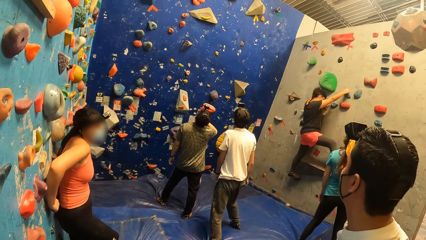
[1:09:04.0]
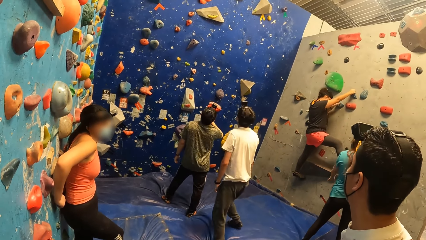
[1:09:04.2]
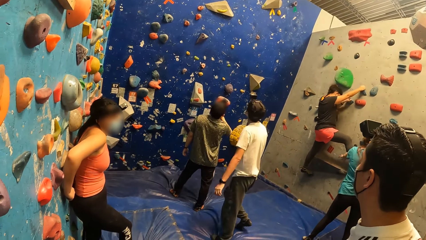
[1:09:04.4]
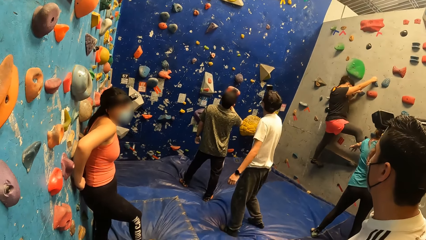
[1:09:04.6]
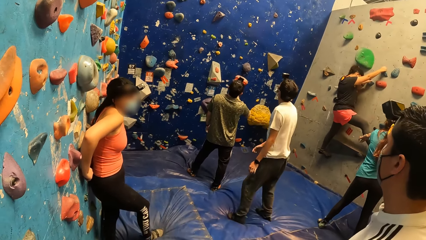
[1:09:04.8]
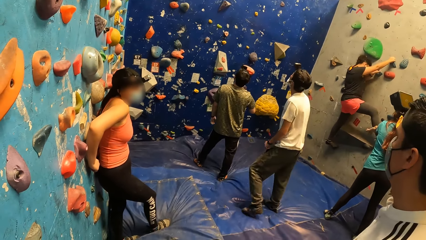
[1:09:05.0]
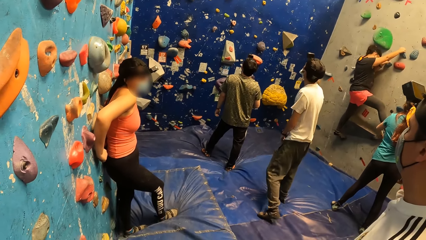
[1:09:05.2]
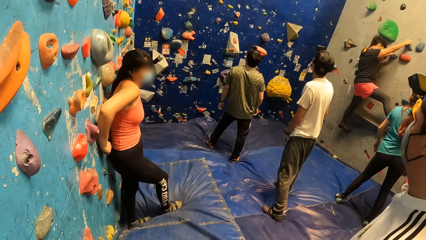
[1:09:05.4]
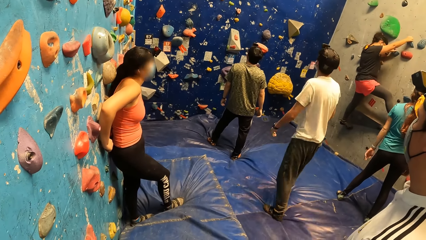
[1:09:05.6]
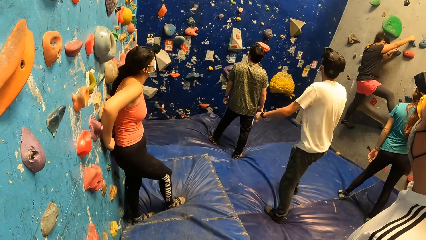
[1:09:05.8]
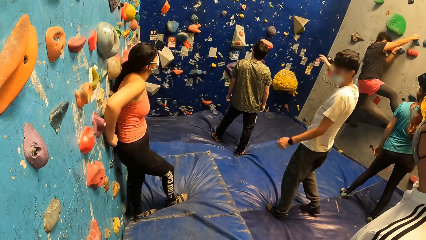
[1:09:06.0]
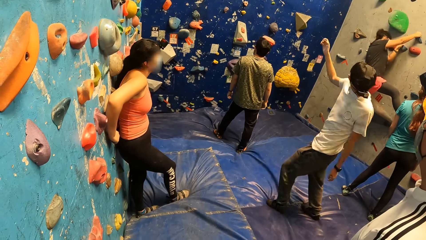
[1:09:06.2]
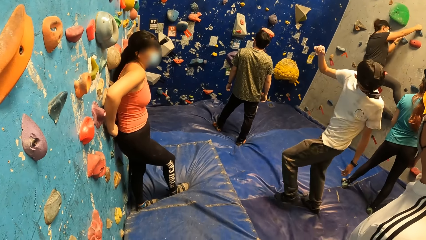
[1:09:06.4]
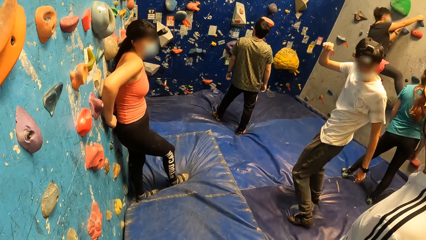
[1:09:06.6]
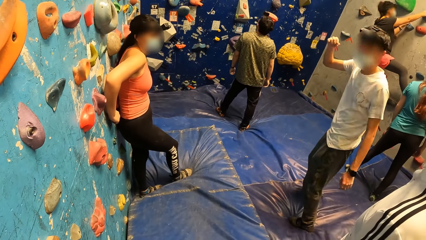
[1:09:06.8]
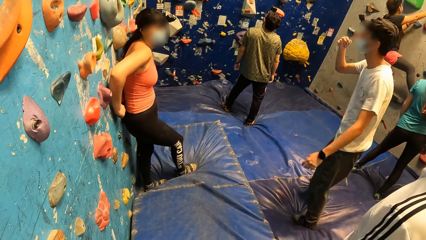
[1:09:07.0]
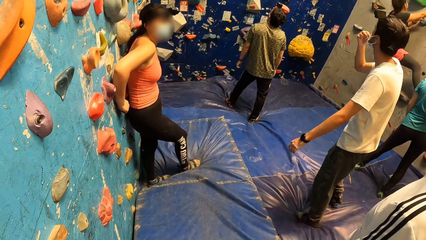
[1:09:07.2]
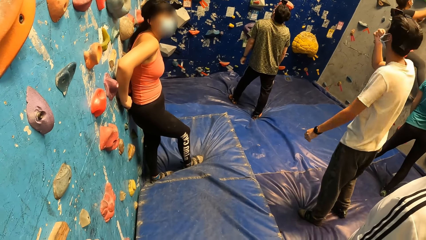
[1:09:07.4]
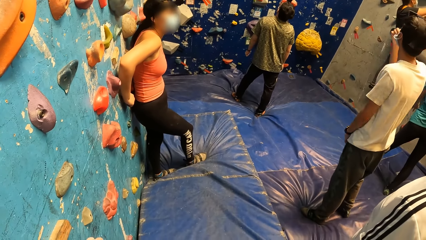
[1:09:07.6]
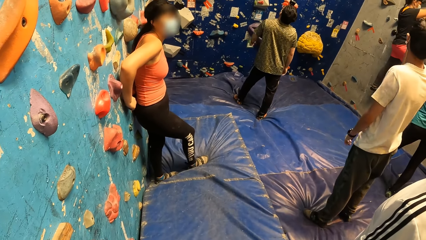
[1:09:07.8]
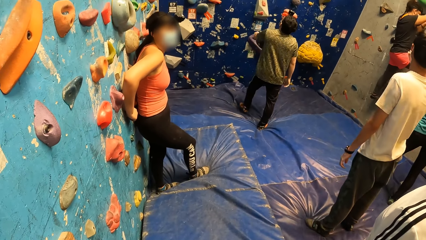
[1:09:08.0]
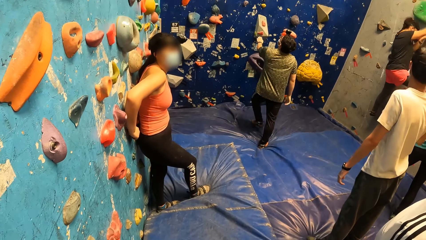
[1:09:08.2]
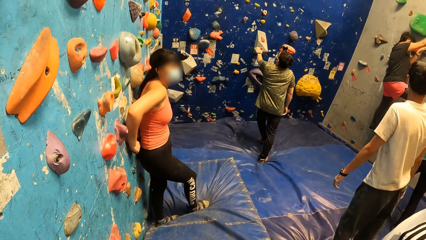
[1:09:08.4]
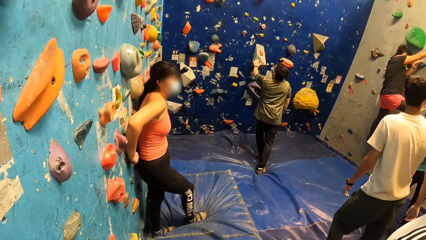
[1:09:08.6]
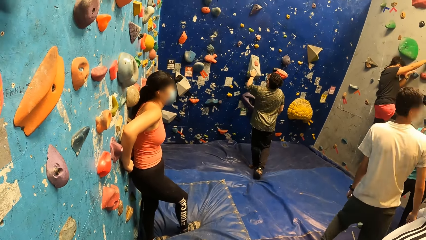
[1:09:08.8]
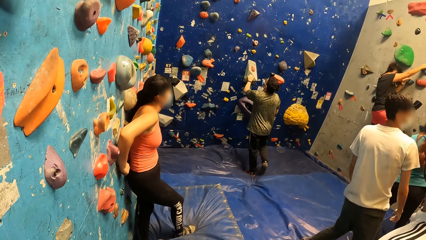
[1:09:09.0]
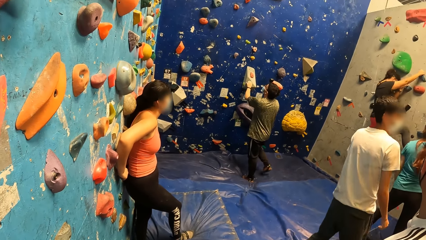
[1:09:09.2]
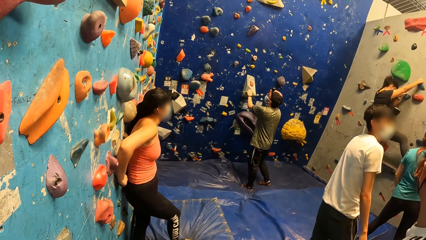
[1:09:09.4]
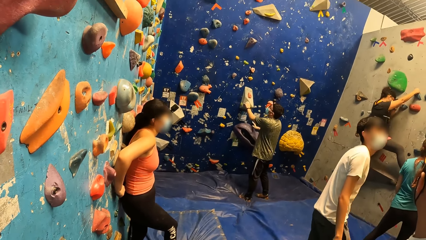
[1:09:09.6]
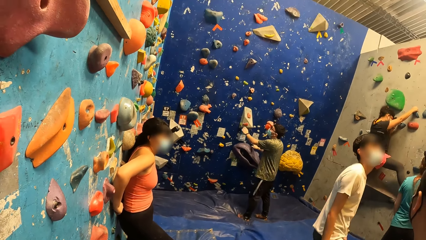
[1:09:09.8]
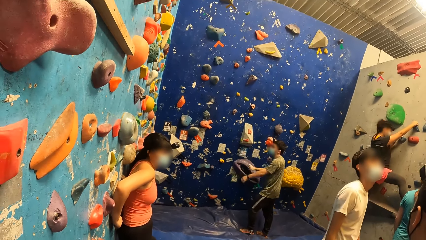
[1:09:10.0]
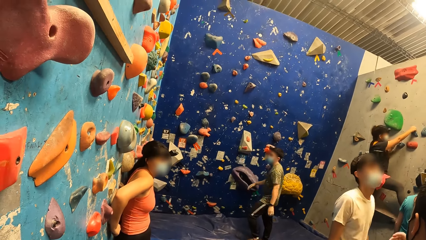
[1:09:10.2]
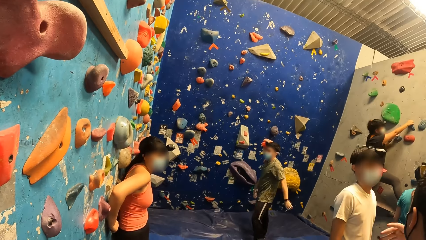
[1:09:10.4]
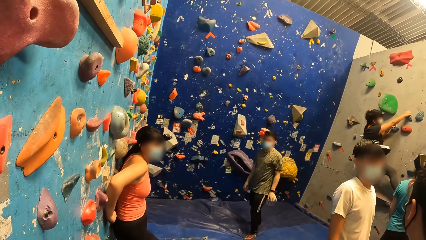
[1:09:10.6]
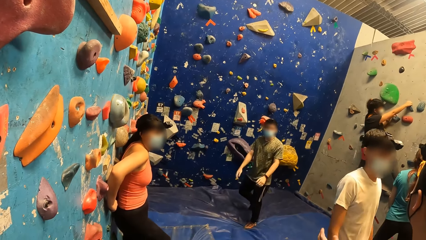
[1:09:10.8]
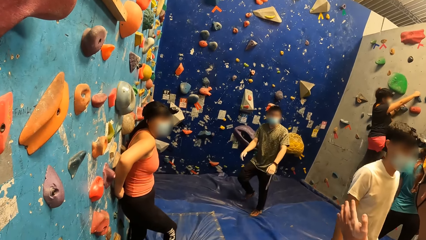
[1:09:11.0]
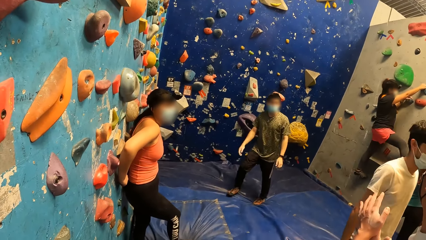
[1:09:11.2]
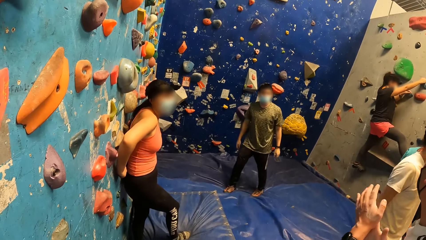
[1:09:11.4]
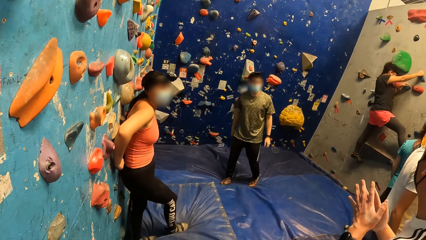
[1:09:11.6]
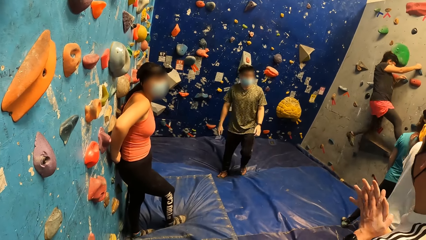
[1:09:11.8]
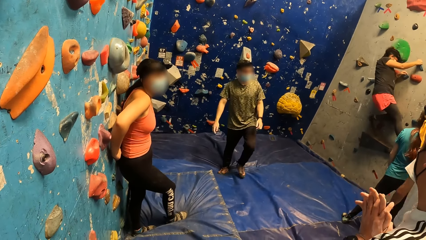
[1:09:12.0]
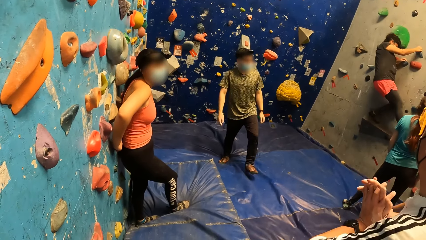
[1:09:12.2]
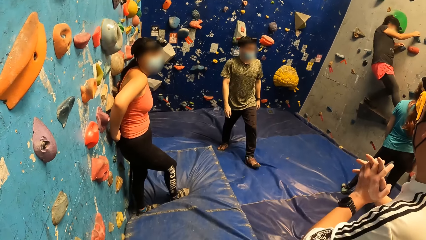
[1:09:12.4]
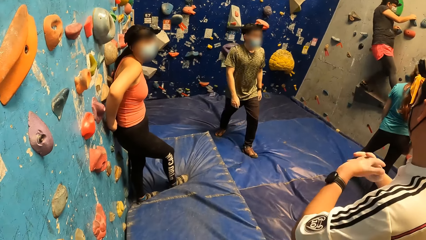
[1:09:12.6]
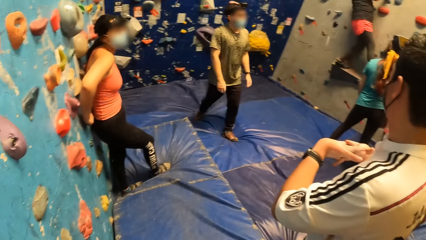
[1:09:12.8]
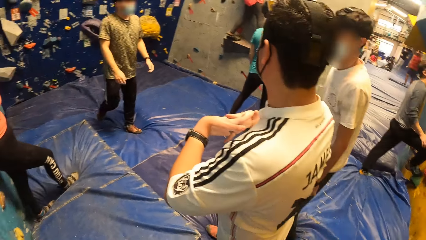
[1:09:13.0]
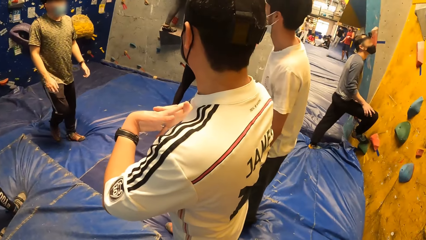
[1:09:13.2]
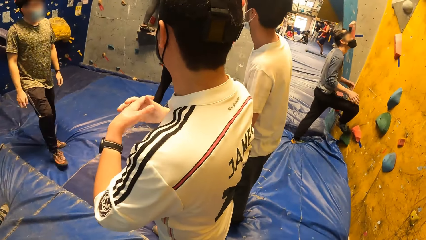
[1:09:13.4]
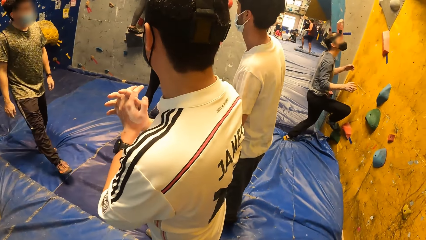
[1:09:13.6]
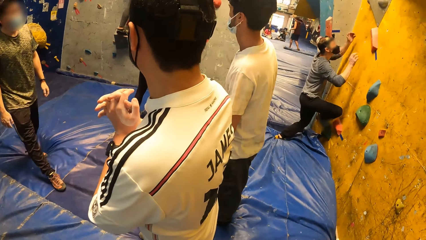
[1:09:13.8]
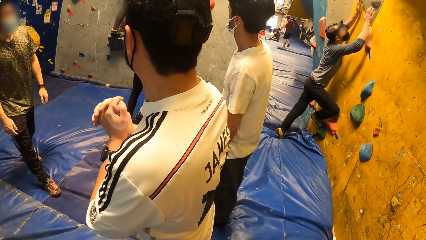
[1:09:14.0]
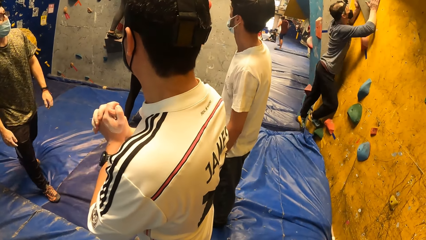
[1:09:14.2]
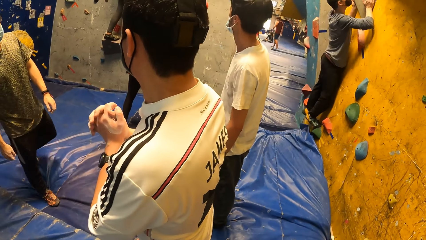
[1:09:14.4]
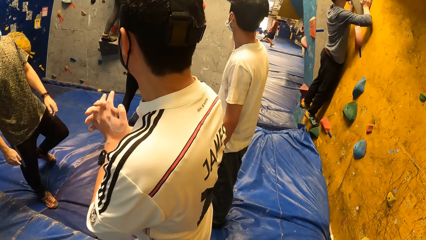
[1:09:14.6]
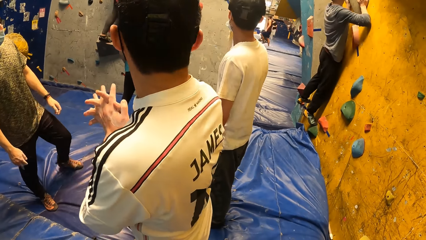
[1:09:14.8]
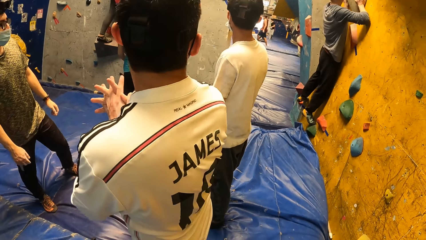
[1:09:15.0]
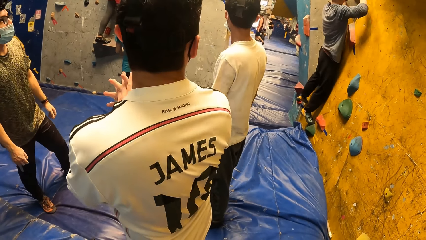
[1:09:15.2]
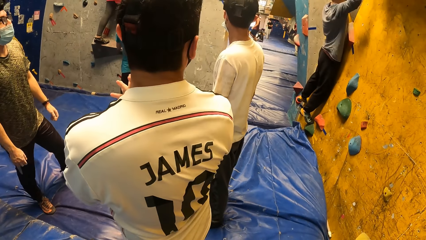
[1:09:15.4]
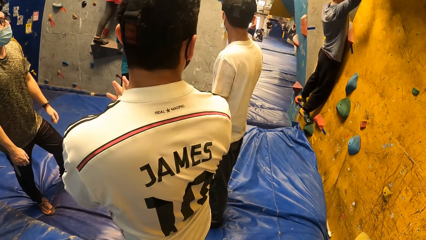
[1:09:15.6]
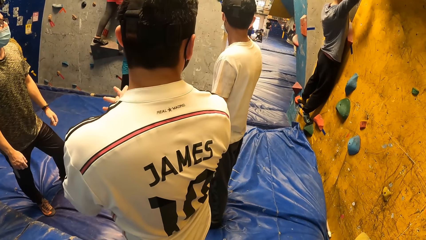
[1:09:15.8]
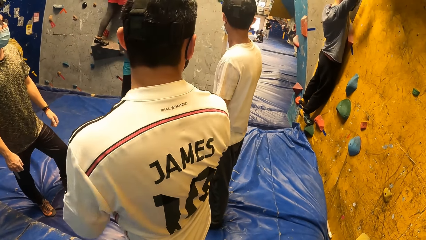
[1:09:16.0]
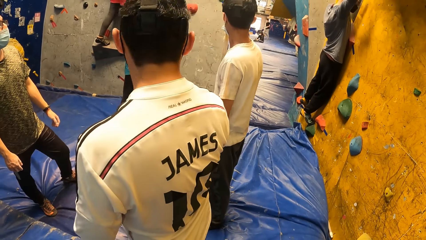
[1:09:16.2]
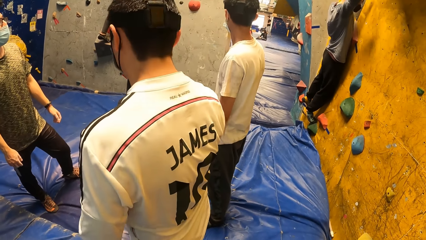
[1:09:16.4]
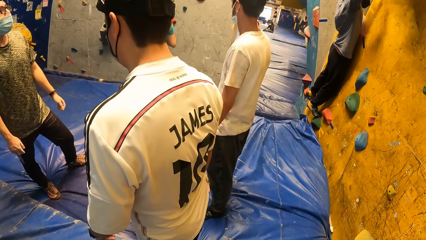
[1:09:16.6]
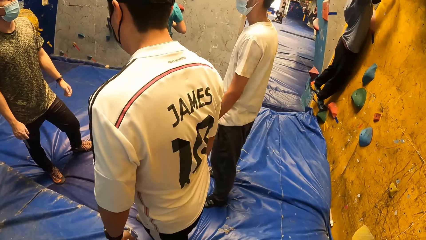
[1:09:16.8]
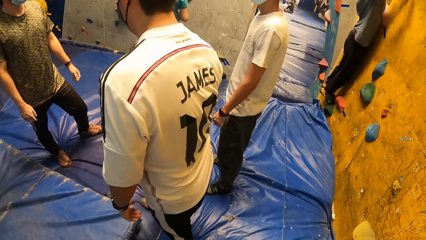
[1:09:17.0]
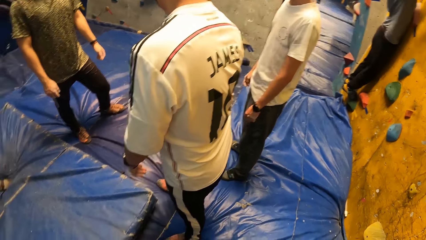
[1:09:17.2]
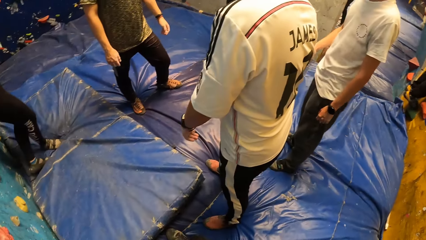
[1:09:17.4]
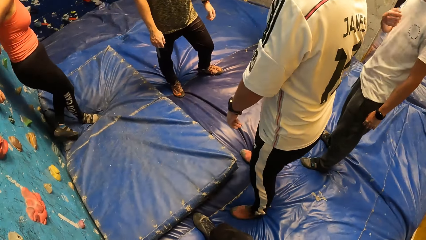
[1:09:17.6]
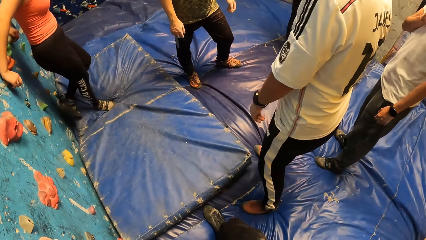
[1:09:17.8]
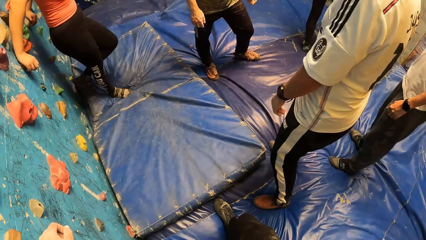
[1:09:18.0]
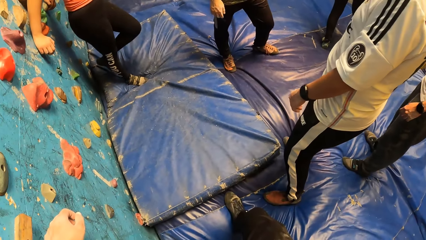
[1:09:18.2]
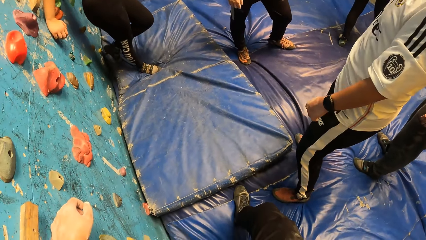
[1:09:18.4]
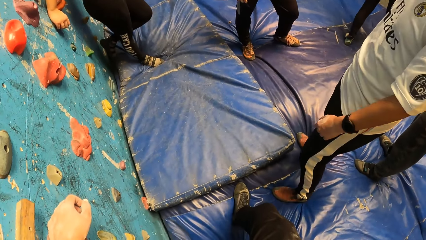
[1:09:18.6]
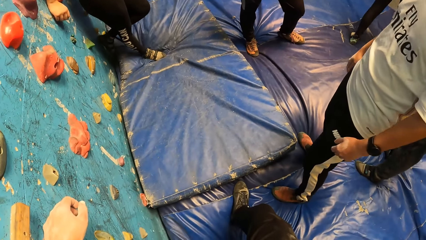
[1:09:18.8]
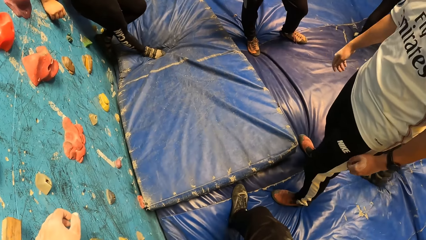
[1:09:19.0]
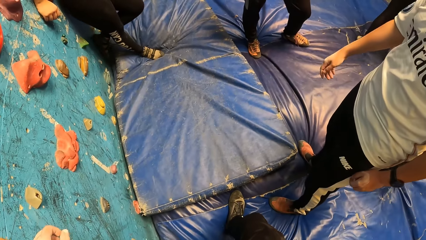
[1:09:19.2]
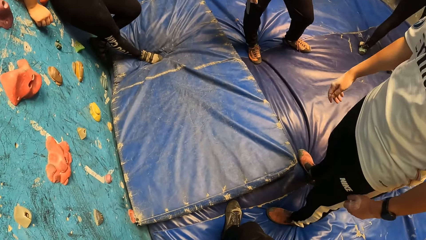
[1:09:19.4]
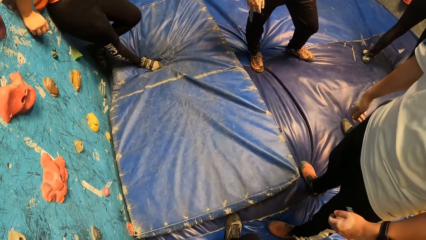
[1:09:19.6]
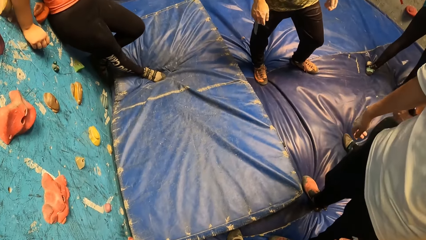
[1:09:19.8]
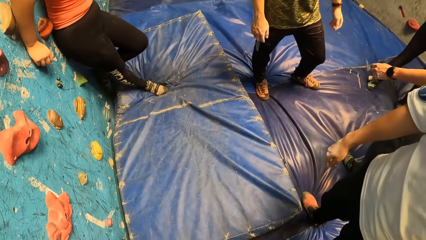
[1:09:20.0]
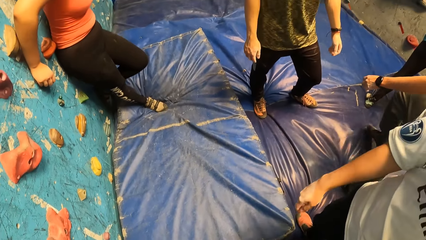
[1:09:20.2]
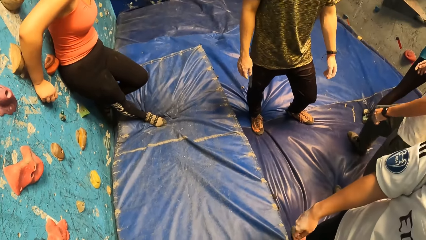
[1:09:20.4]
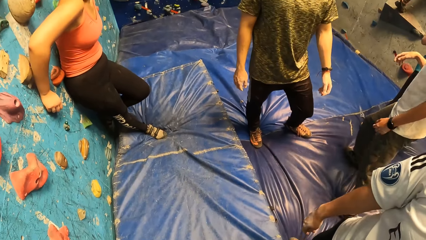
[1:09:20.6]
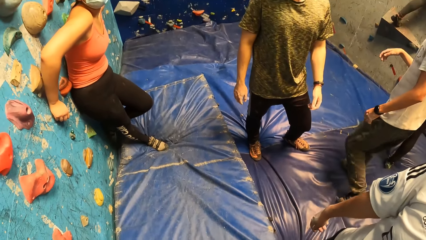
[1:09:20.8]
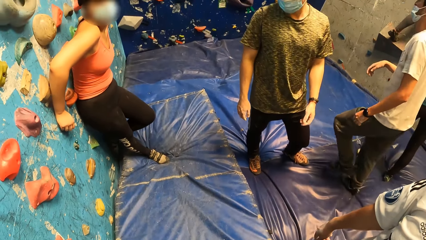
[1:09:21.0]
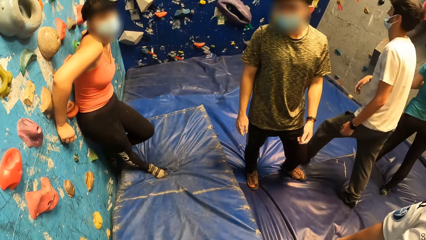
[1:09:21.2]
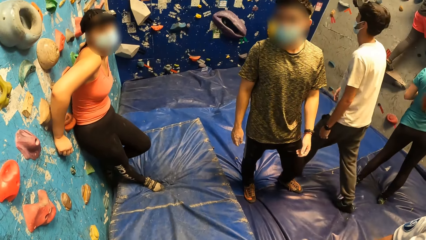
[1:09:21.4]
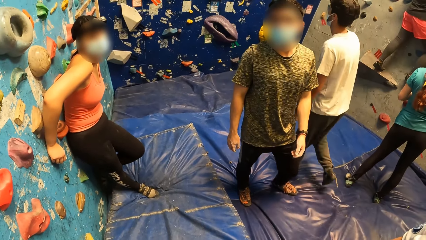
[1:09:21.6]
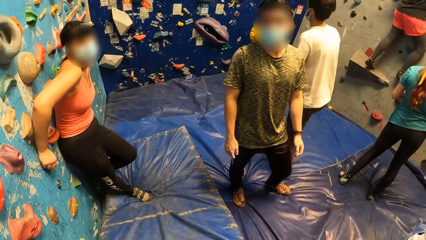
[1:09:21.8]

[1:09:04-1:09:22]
The camera wearer looks around the indoor rock climbing. A man boulders a wall.
